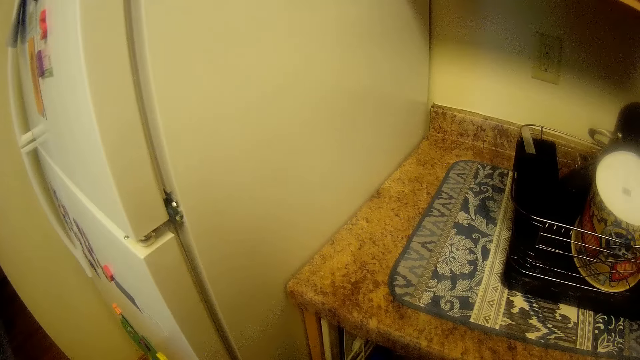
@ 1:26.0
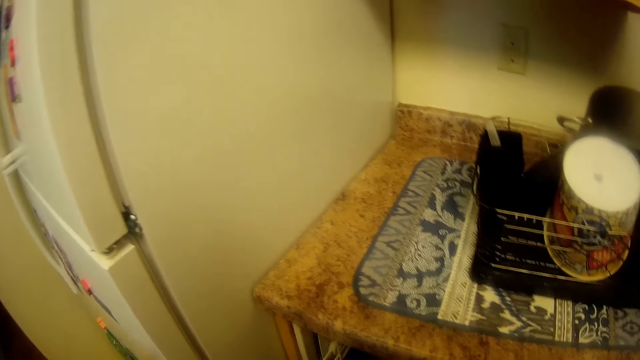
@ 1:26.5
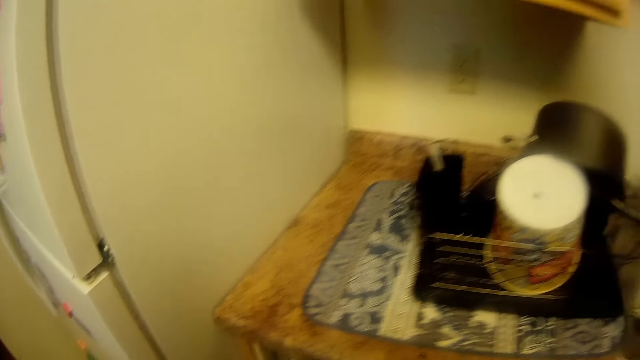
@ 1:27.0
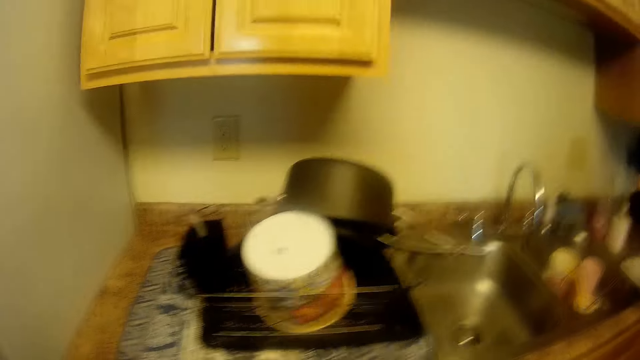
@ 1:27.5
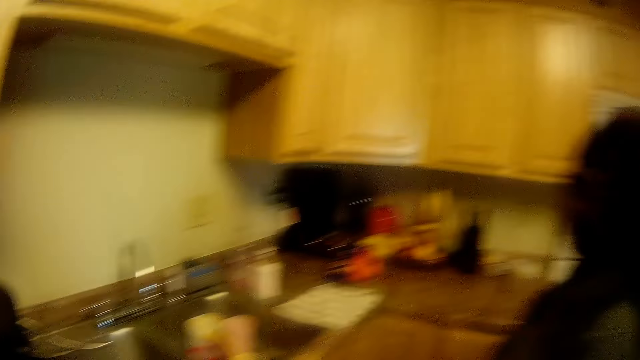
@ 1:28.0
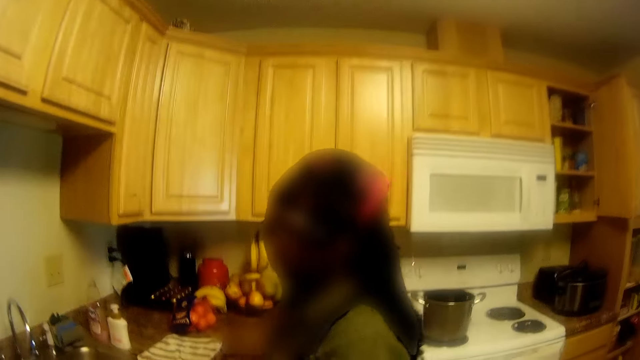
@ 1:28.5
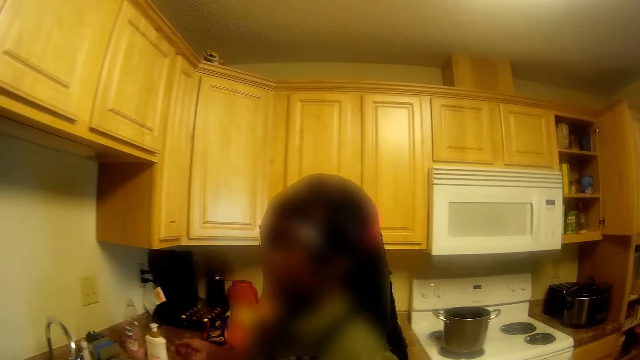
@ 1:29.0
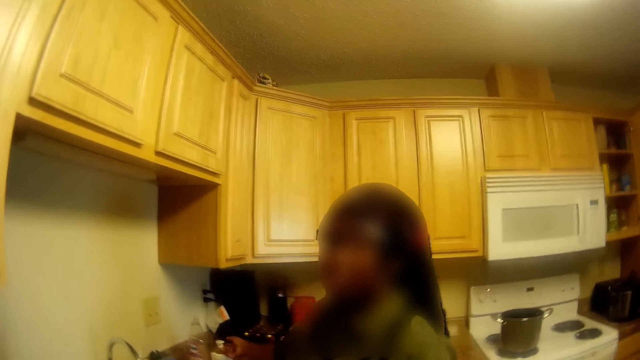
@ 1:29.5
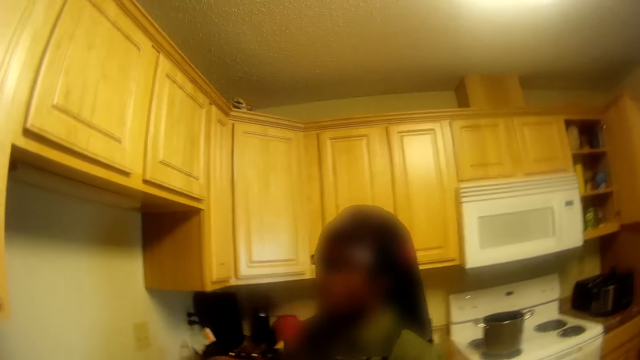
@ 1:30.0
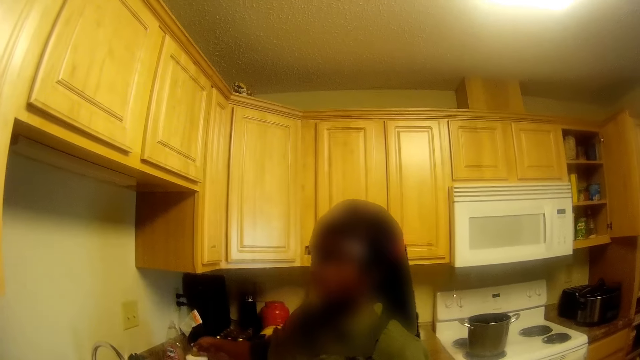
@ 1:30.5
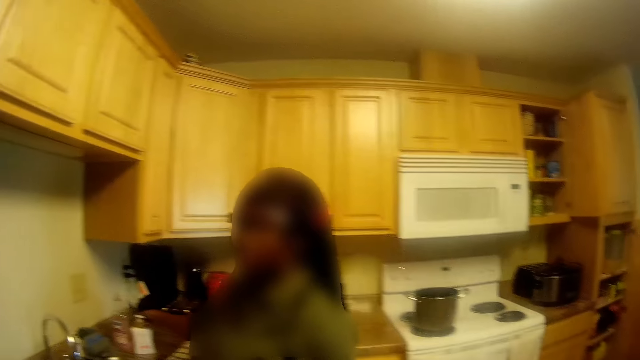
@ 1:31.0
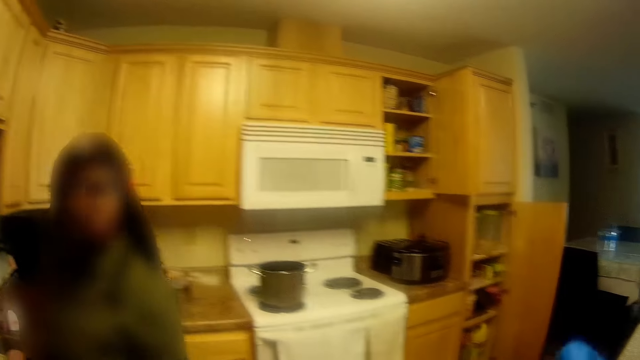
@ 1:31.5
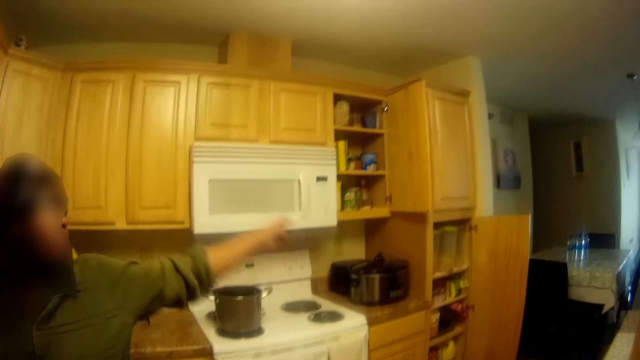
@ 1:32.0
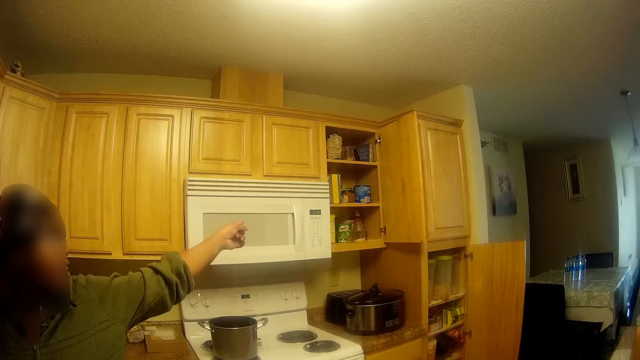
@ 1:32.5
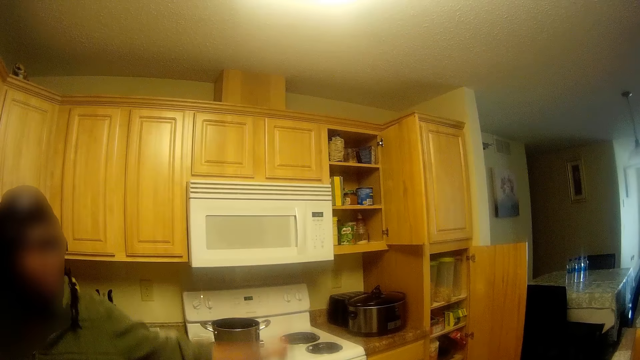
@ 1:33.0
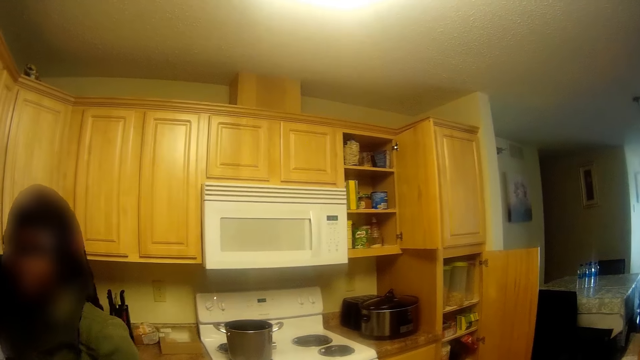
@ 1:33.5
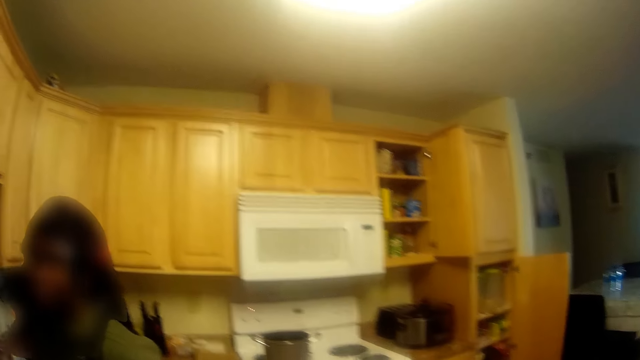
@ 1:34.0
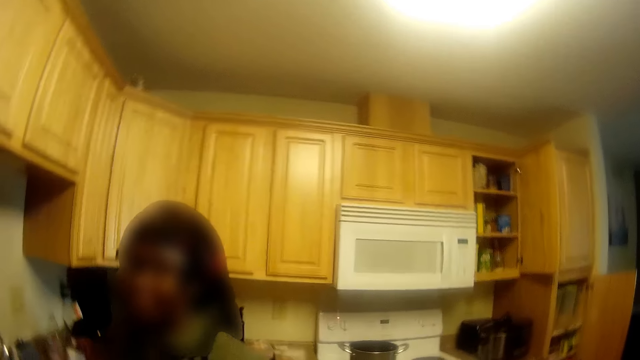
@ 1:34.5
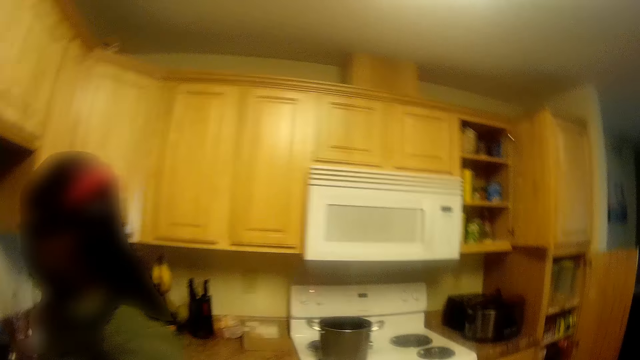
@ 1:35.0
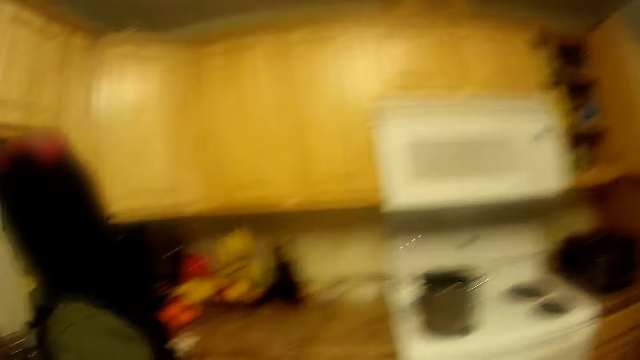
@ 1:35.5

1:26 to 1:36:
The camera wearer arranges utensils. They turn to a woman. The woman presses soap from a bottle of soap by the kitchen sink into her right hand. The woman talks to the camera wearer and points at the kitchen cabinet.

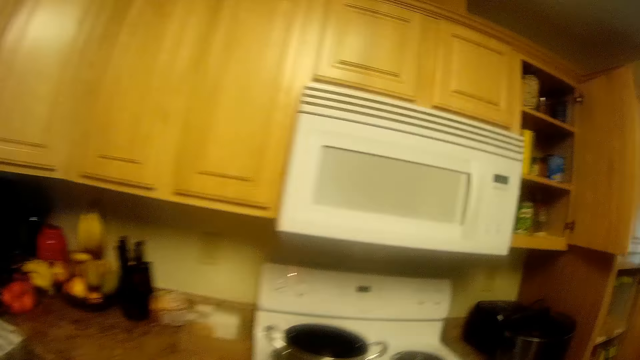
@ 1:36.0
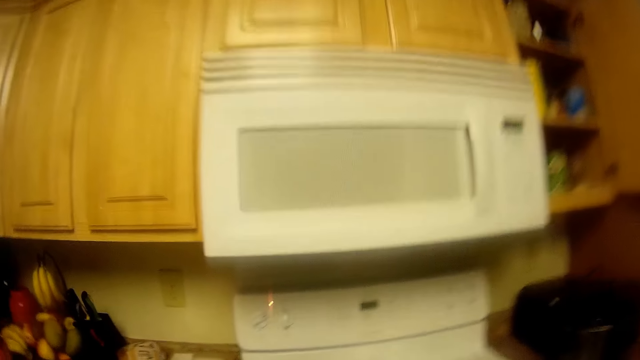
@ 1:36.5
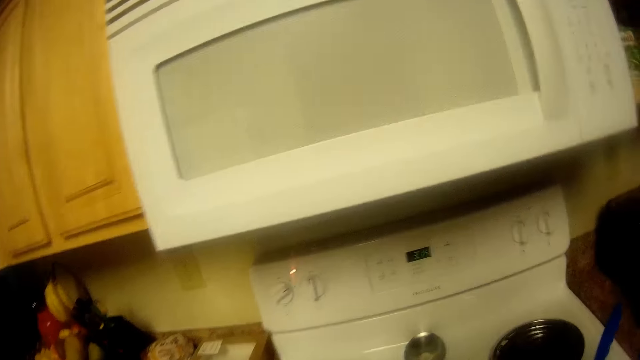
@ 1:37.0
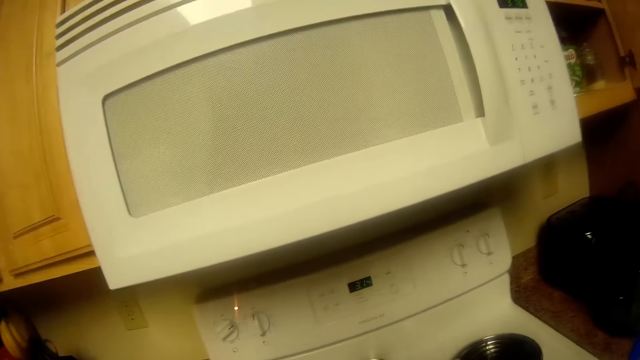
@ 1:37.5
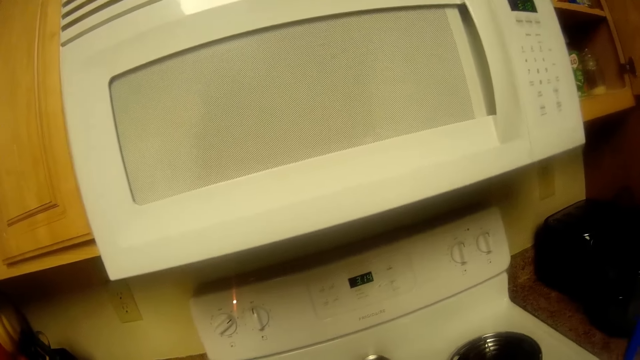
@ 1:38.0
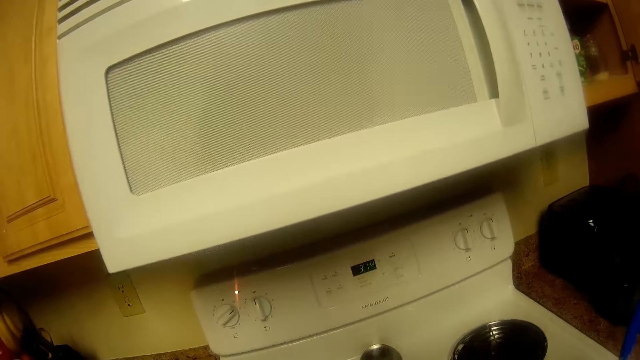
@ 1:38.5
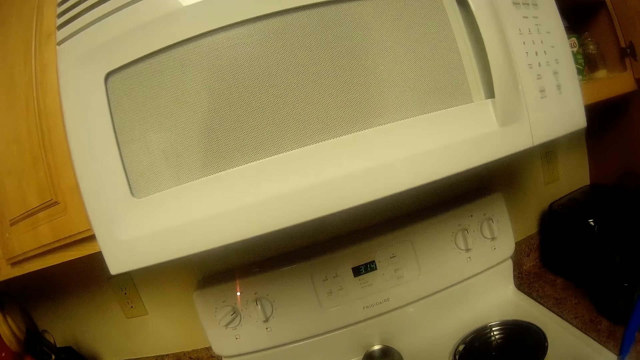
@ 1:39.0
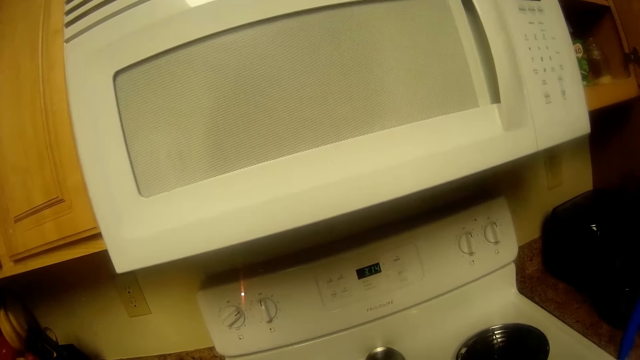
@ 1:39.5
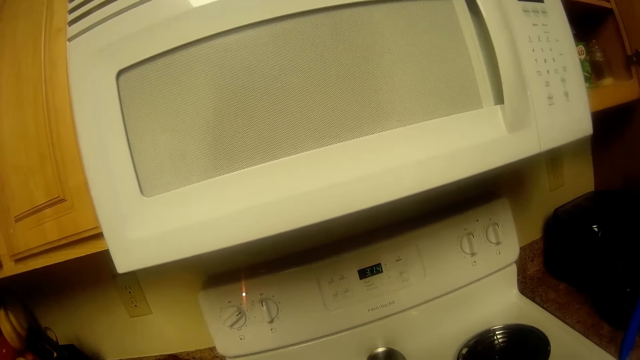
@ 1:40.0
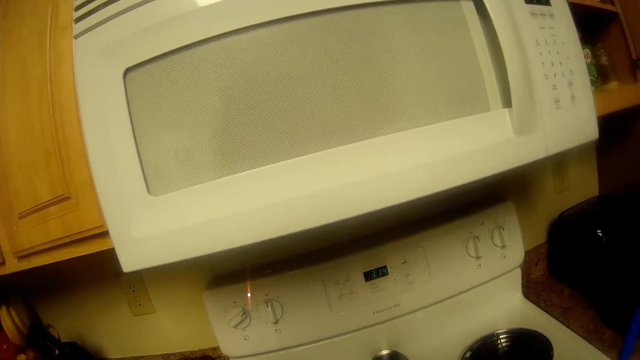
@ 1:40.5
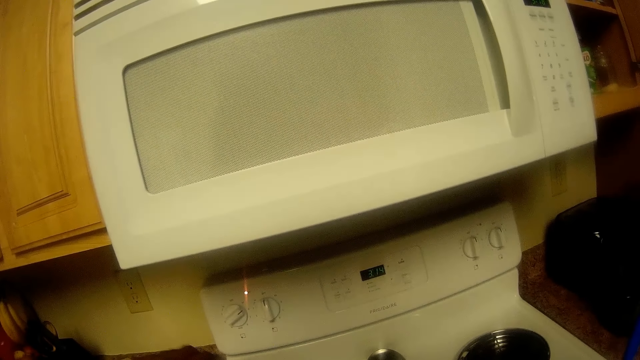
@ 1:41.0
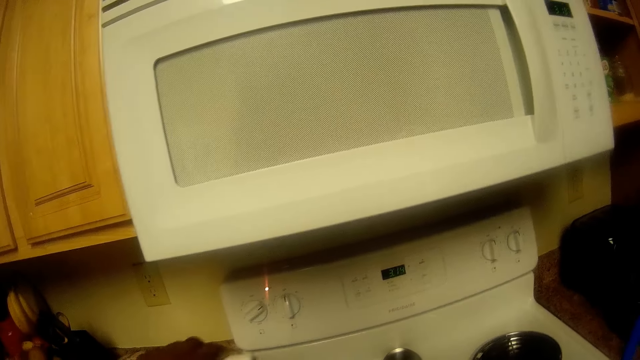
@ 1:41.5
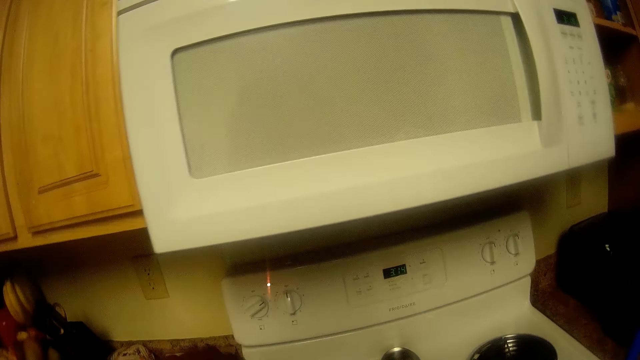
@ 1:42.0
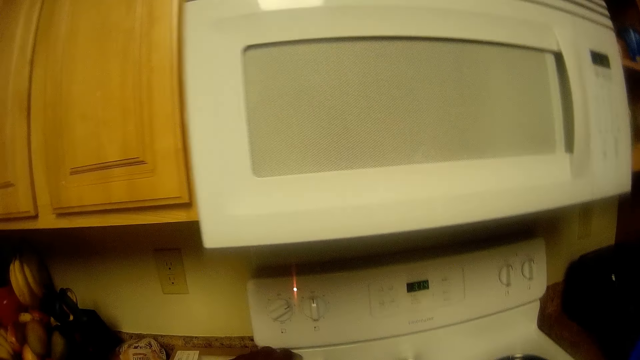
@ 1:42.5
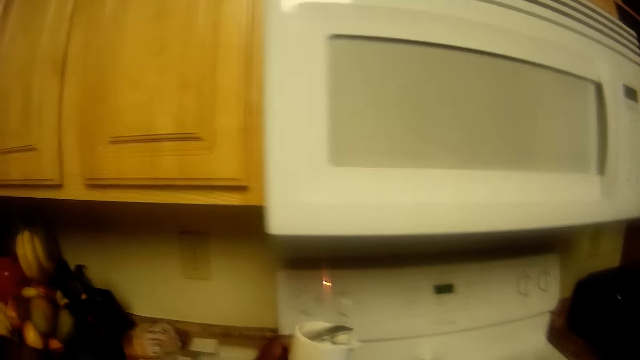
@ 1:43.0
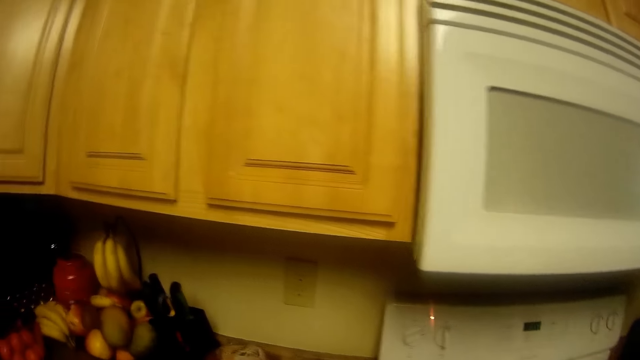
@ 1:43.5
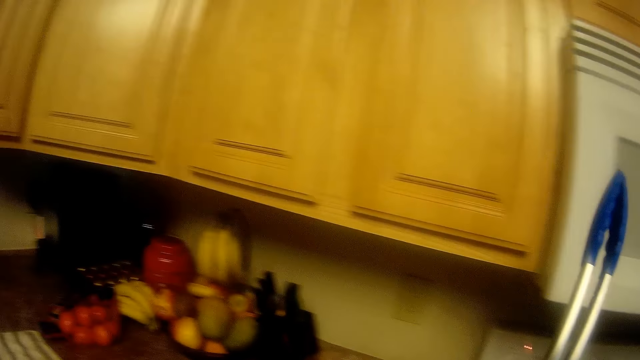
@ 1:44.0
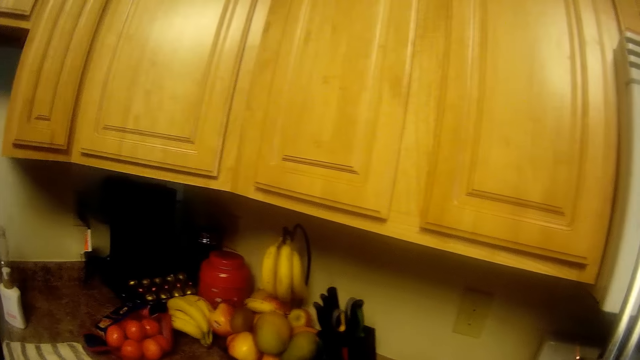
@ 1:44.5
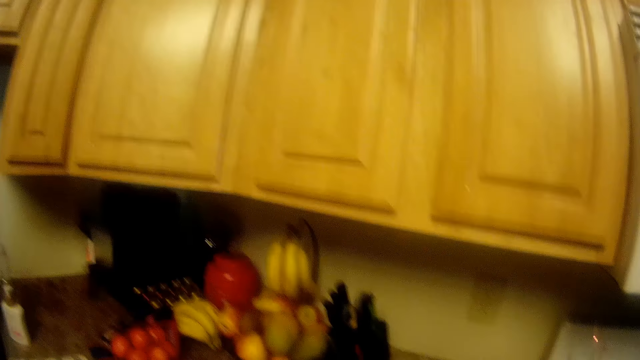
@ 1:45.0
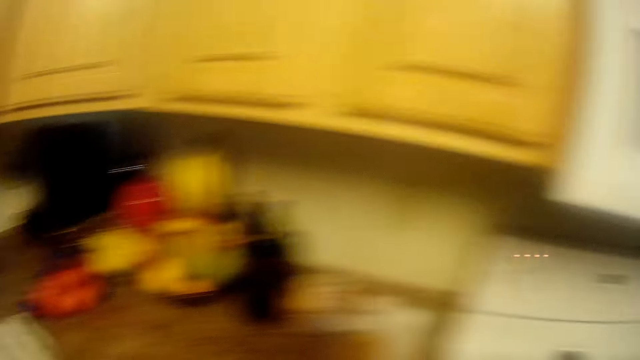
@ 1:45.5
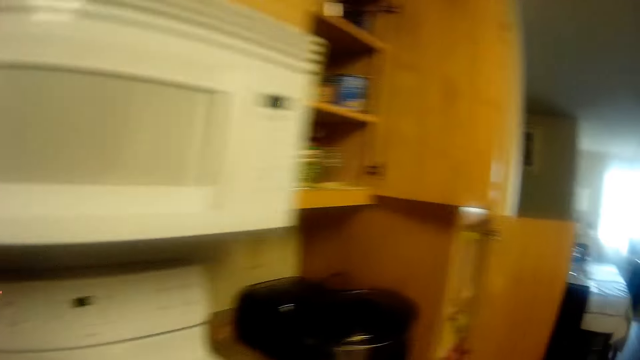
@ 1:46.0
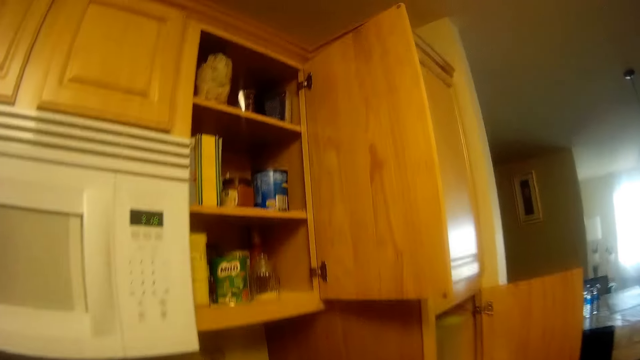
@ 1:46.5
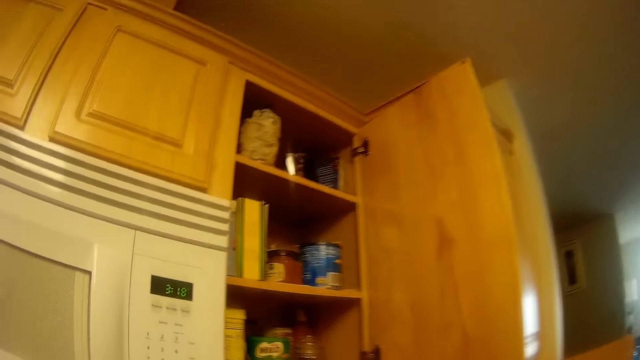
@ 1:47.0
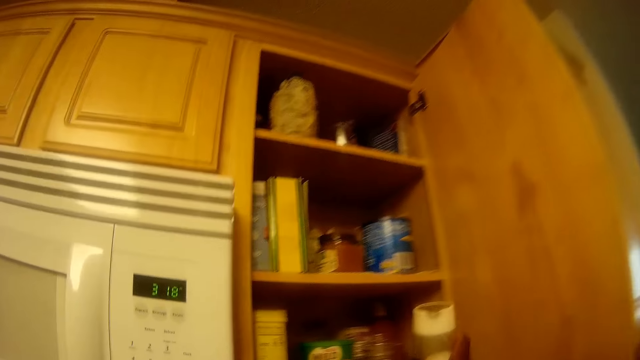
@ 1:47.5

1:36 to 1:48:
The camera wearer walks towards the cooker. She pours ingredient from the bottle of ingredient in her left hand into the pot on the cooker. She shakes the container. She holds a tong in her right hand. She takes the tong and puts the tong down. She walks towards the kitchen cabinet. She places the bottle of ingredient in her right hand in the cupboard.
